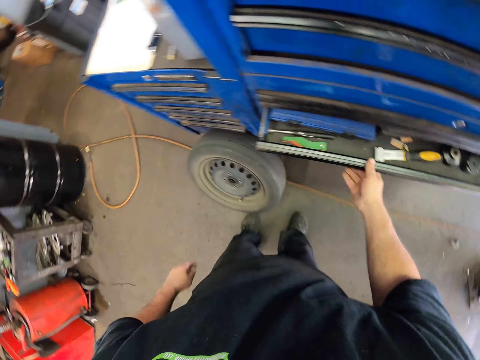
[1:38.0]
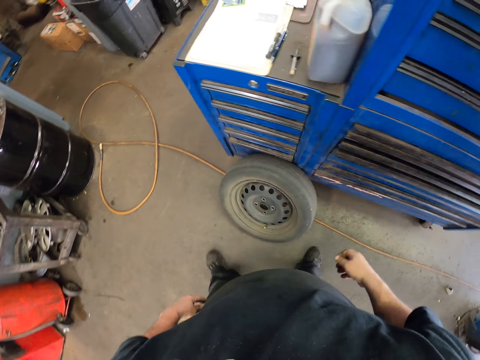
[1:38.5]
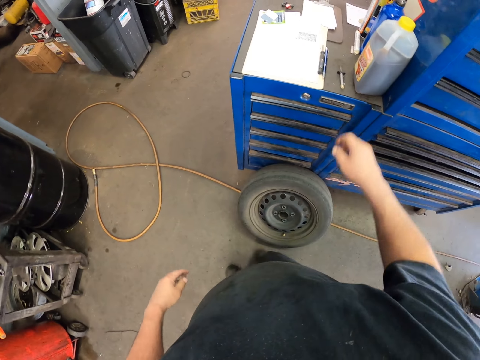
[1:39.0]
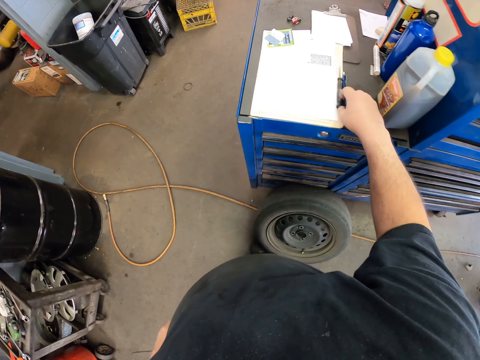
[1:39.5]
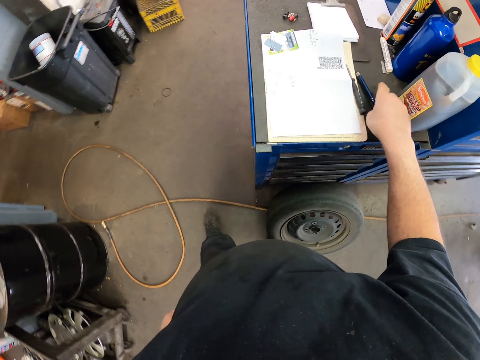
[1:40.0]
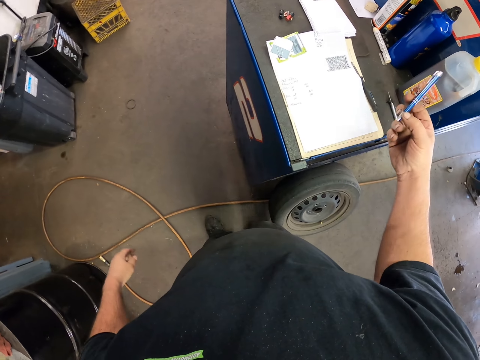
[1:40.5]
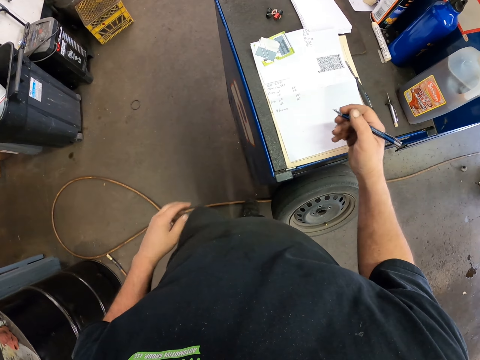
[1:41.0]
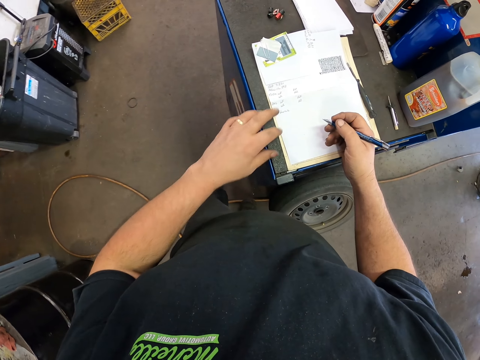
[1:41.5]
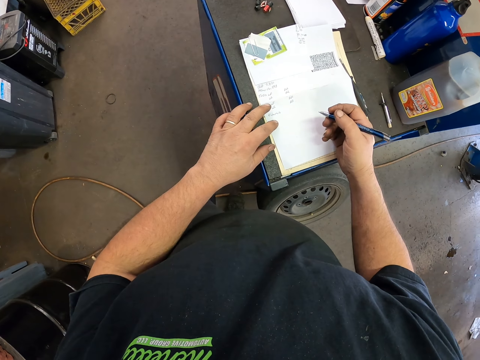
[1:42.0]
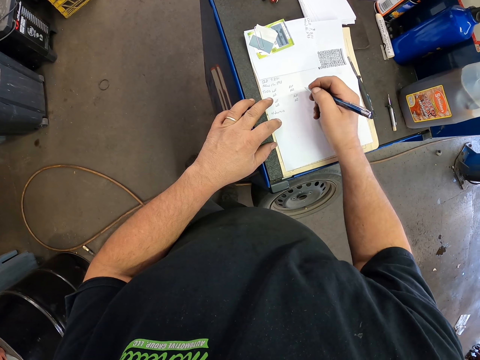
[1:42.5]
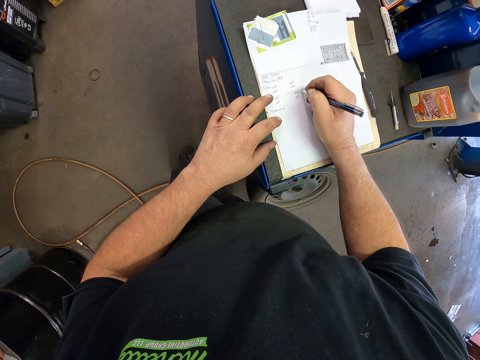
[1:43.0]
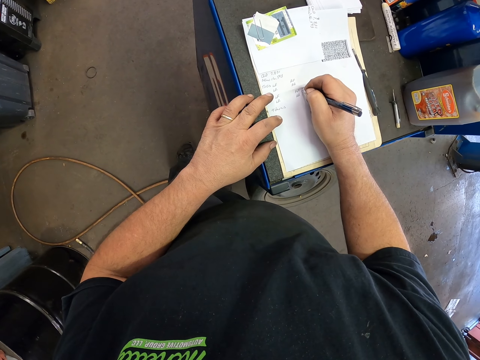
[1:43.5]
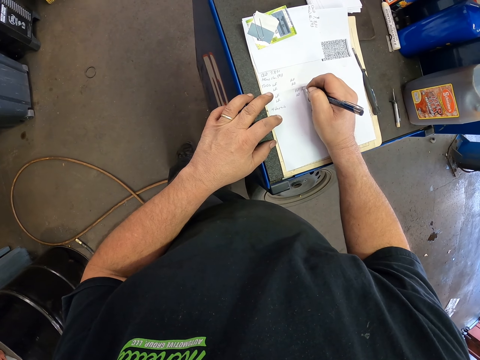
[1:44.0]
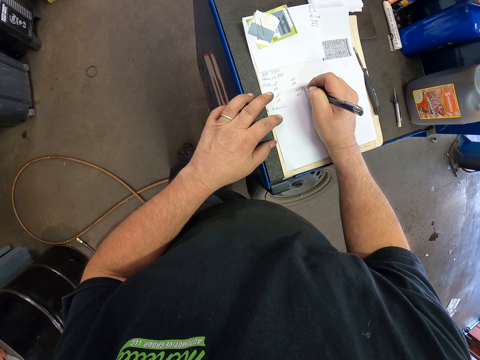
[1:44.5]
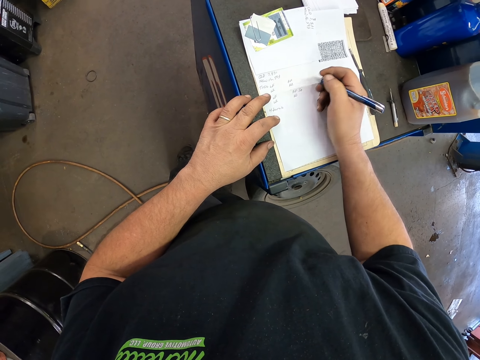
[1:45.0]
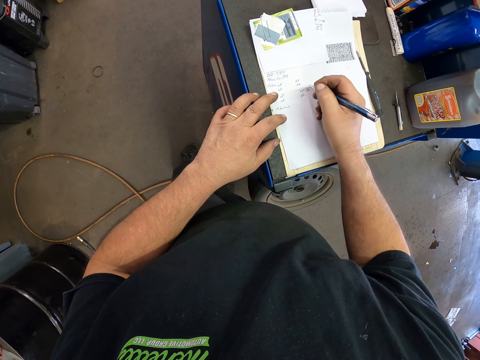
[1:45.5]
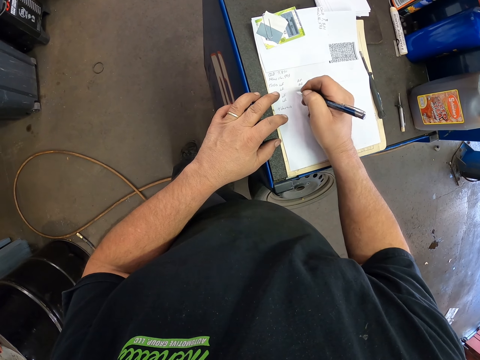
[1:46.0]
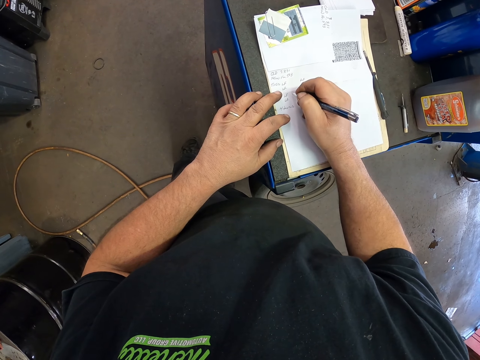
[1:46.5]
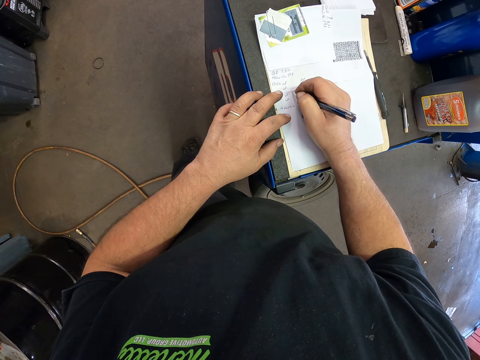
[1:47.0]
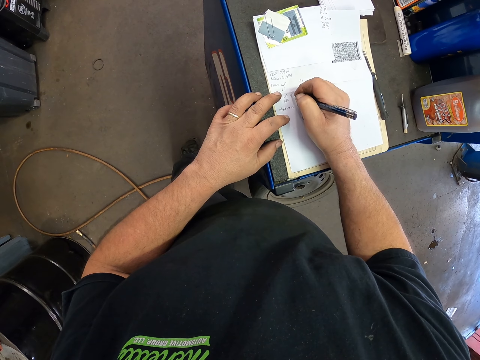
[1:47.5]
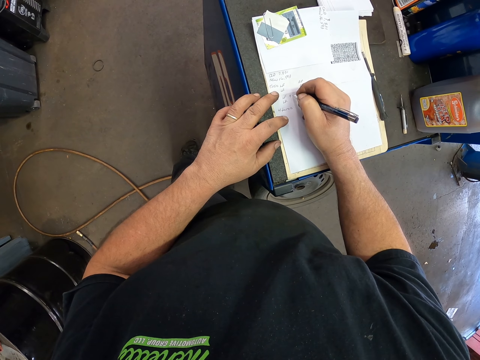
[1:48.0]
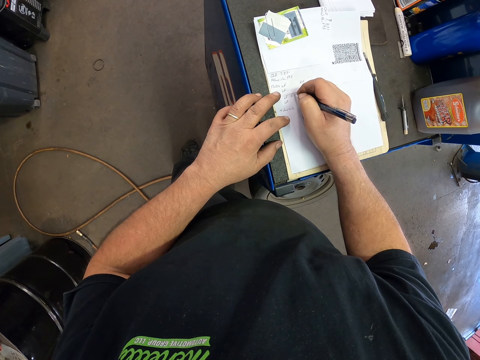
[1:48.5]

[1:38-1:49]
The camera wearer holds the drawer. They put something in the drawer and close the drawer. They pick up a pen. They hold the pen. They write on a piece of paper.

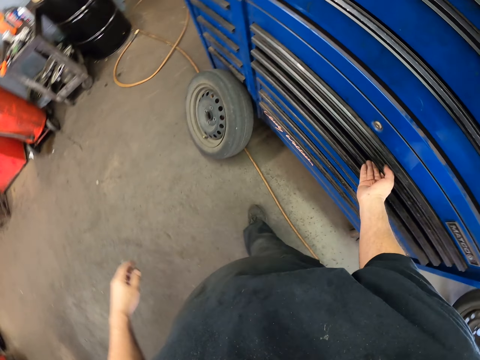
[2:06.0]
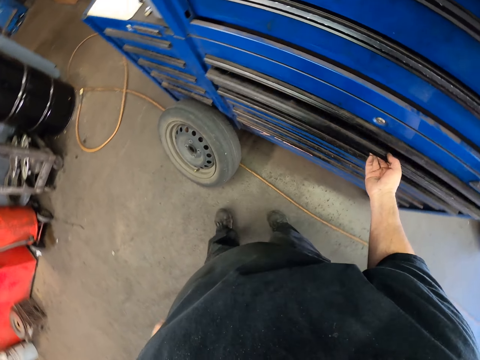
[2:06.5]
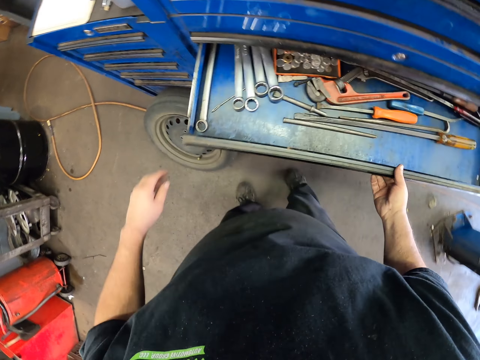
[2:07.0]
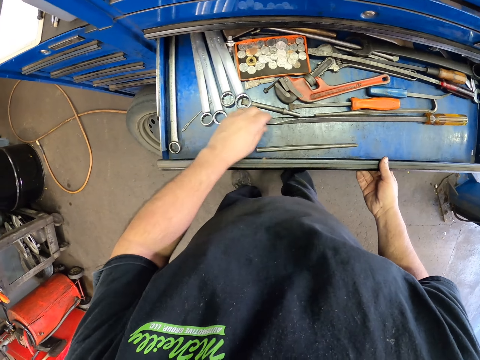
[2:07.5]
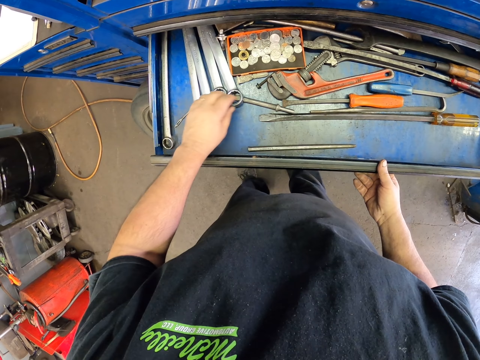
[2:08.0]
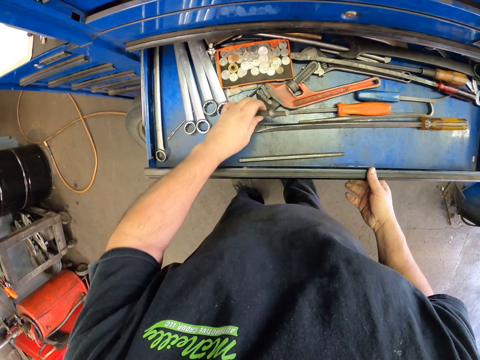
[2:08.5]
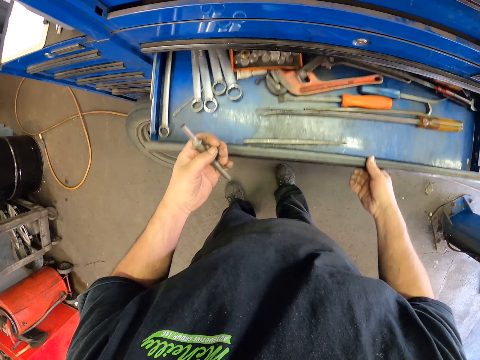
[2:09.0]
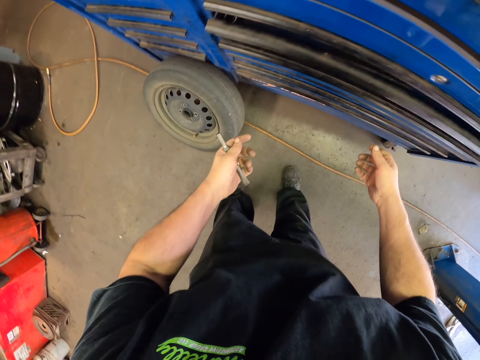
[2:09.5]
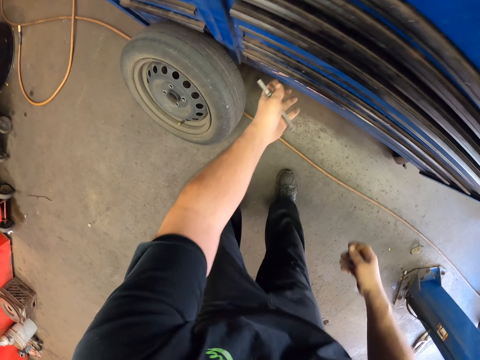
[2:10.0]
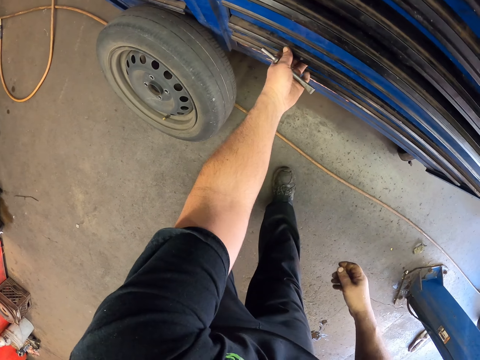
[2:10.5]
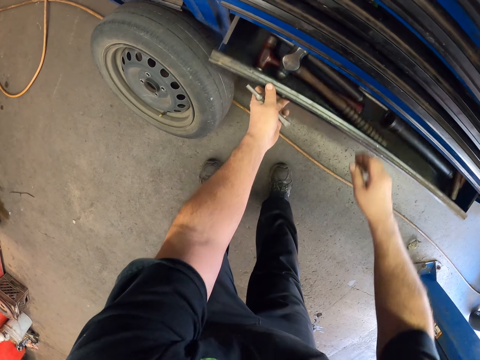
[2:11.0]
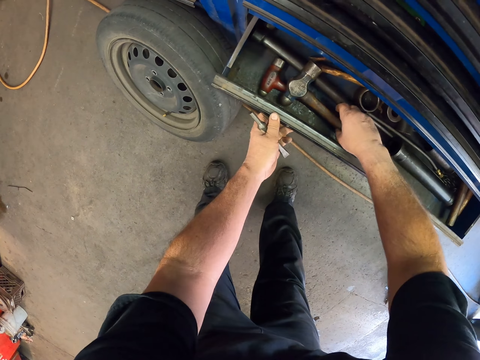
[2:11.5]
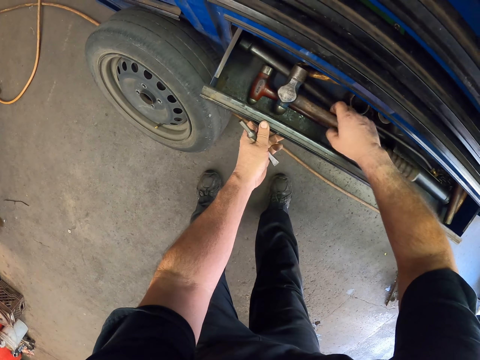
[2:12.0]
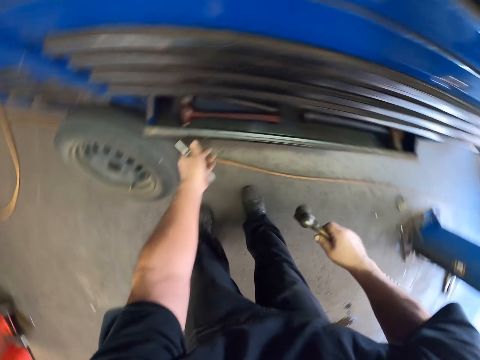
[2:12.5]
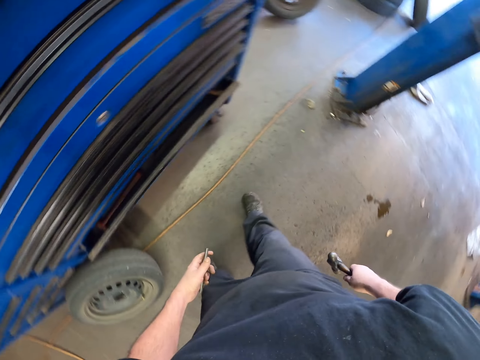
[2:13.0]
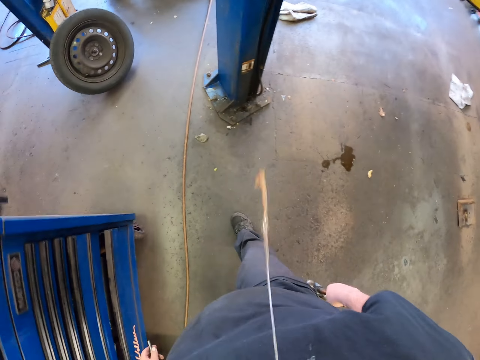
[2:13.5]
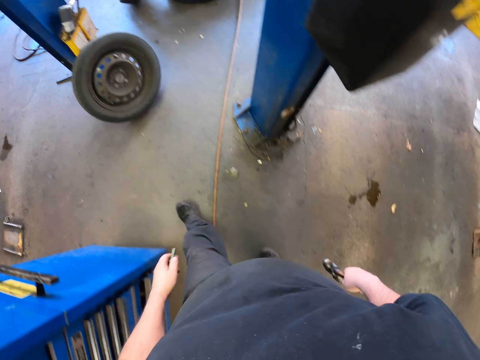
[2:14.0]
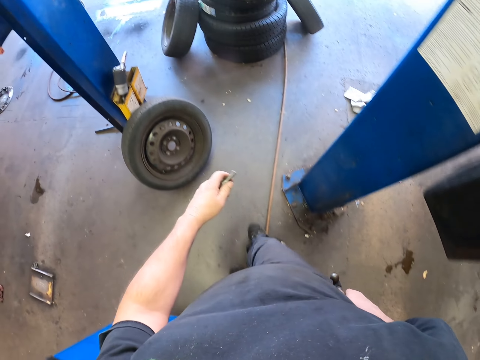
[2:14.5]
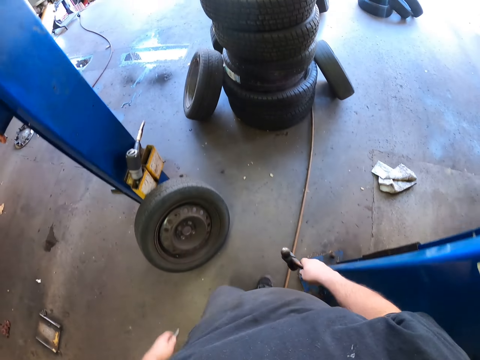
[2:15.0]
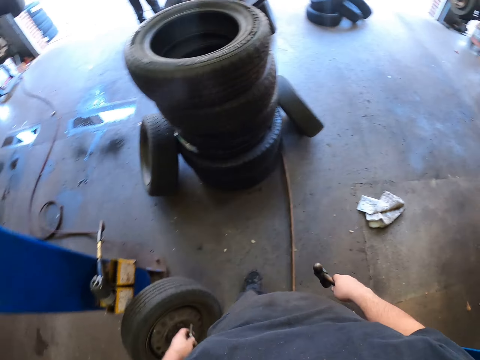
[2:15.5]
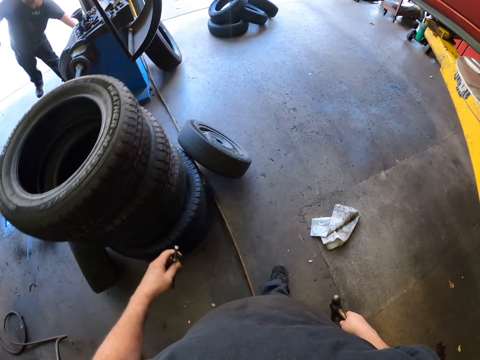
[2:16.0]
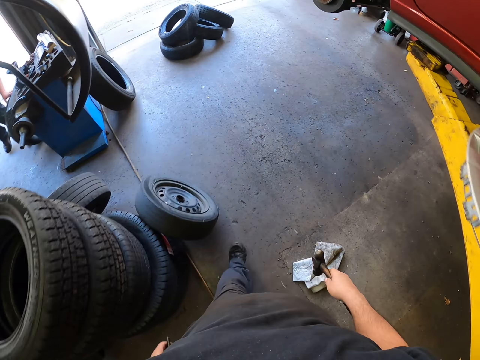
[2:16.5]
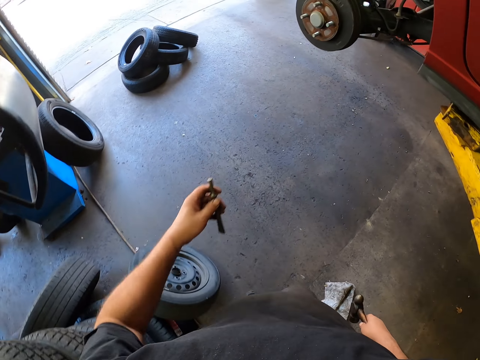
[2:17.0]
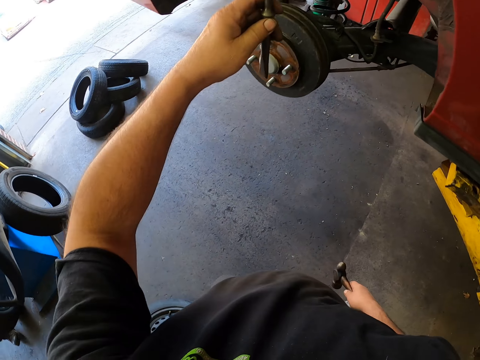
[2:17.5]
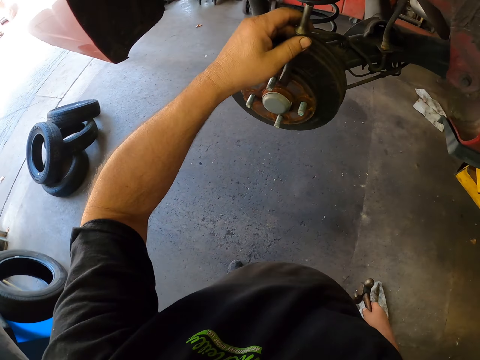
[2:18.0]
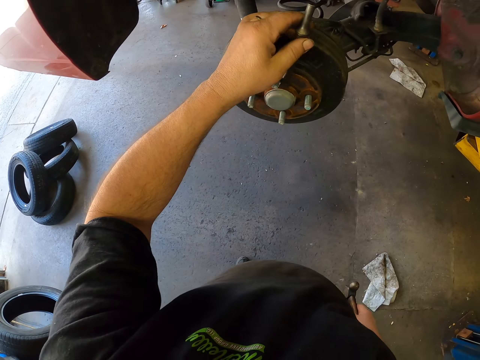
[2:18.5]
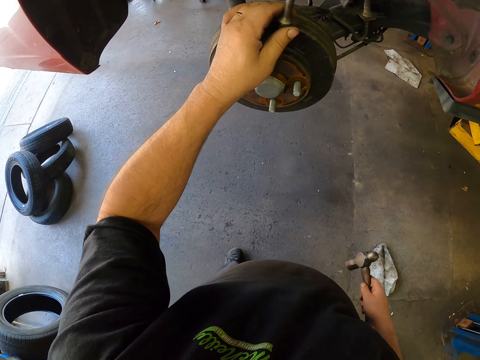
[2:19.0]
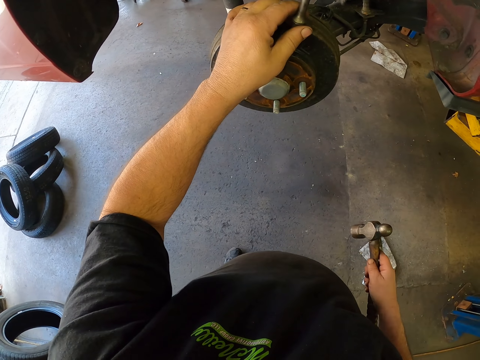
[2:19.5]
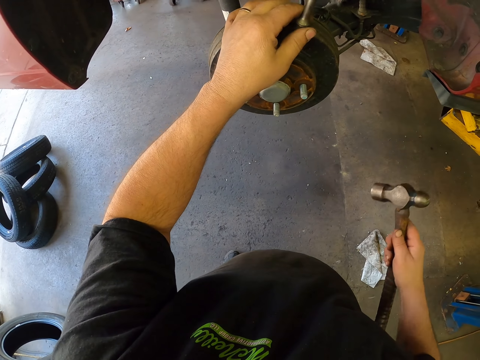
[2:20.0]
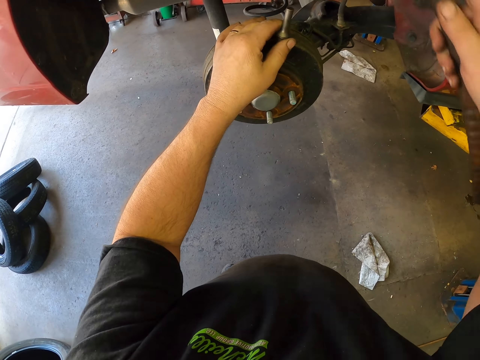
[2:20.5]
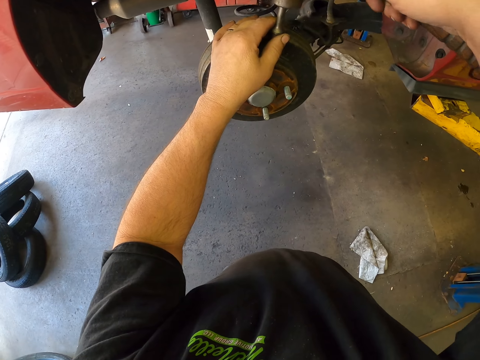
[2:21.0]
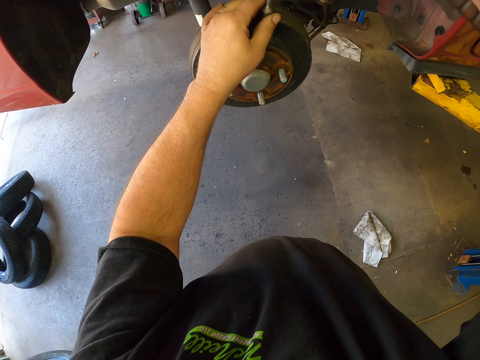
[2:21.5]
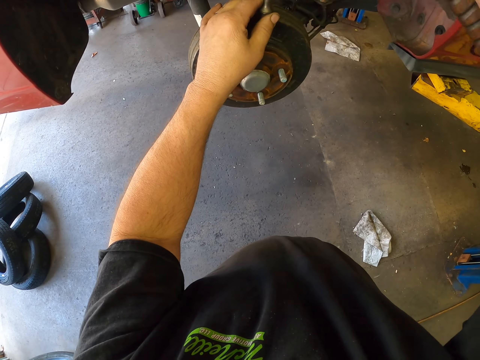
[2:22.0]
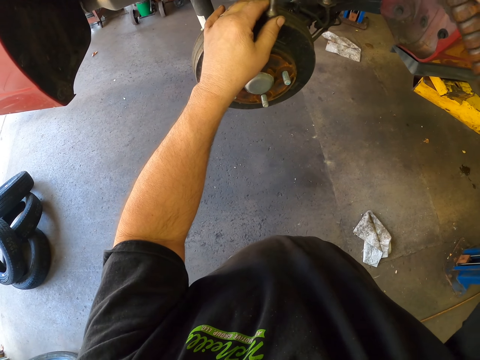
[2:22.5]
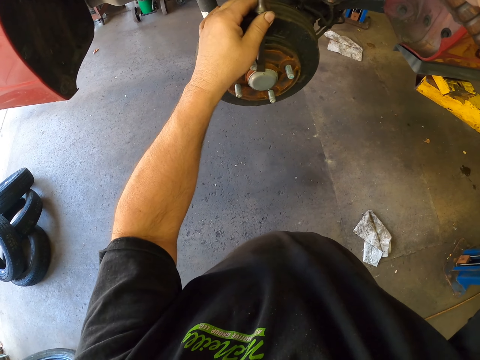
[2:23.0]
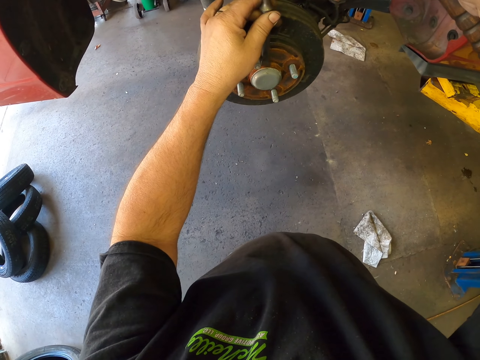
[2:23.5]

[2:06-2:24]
The camera wearer opens the drawer. They pick up a chisel. They close the drawer. They pull a drawer. They pick up a hammer. They hold the hammer. They move around. They put the chisel on the grease cap. They hit the chisel.
